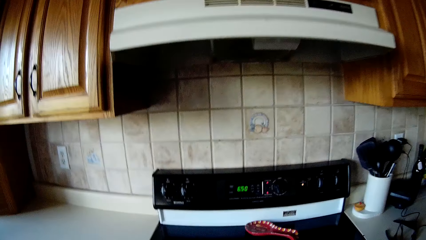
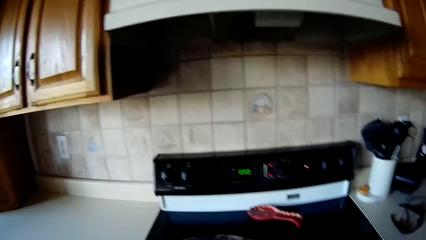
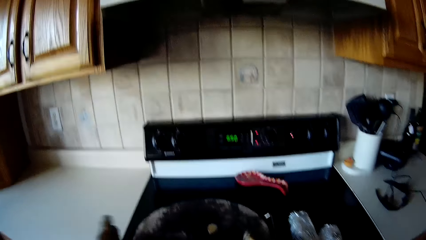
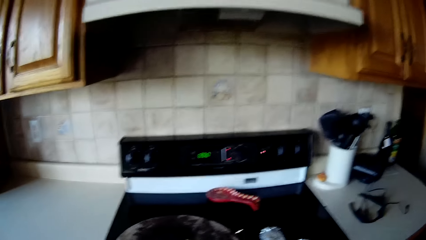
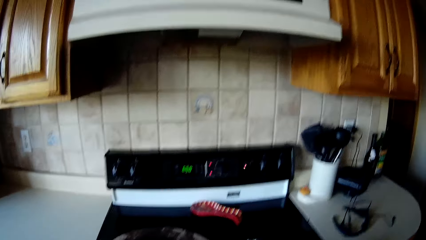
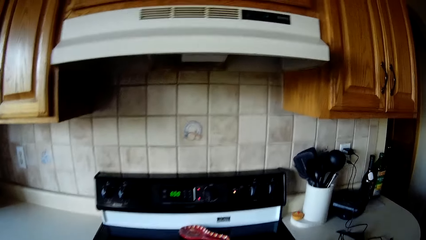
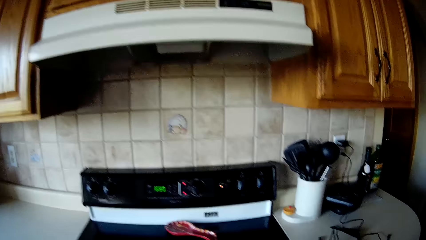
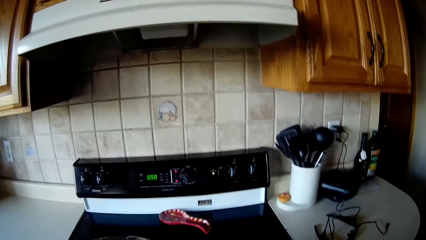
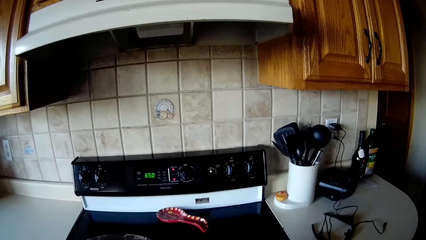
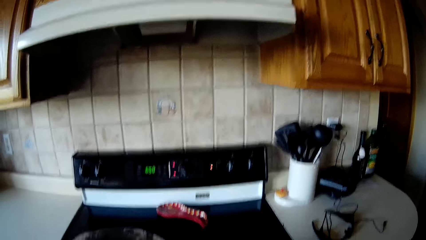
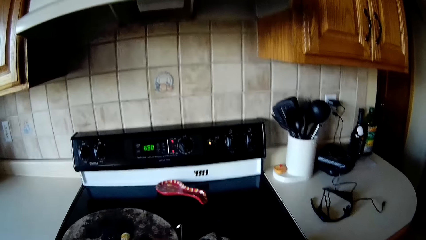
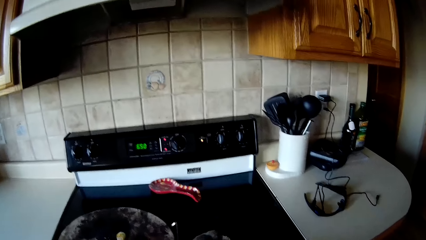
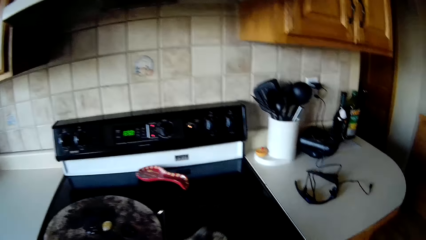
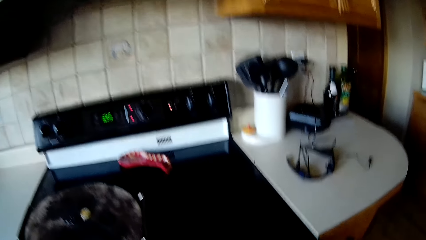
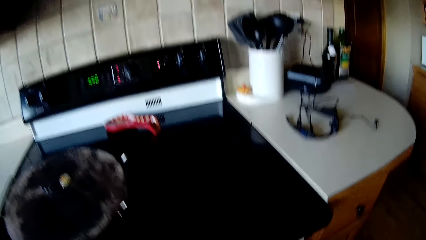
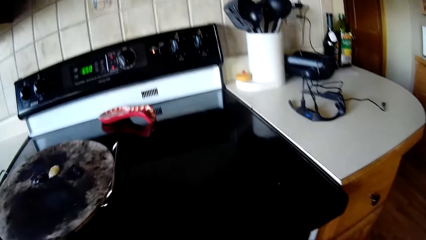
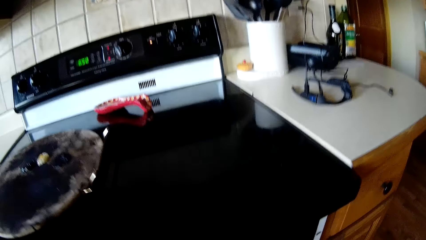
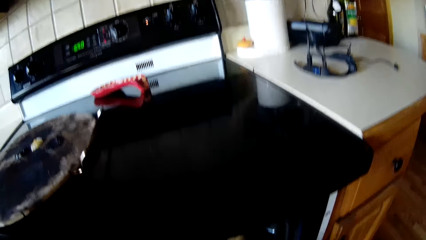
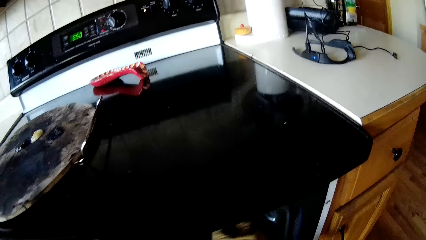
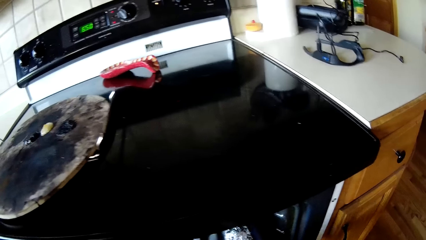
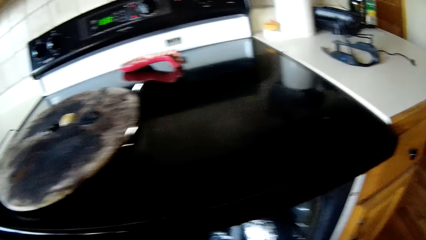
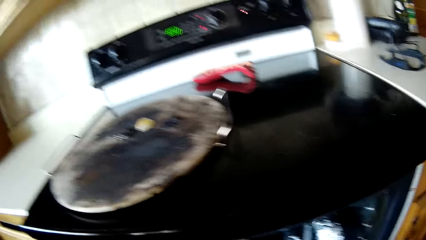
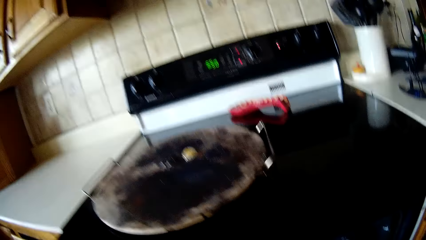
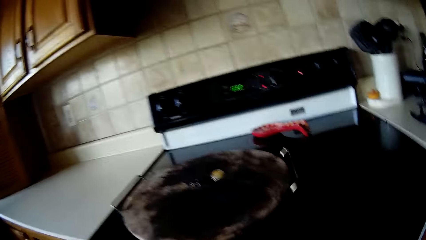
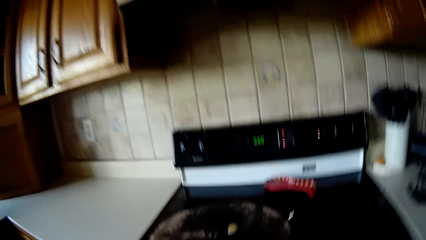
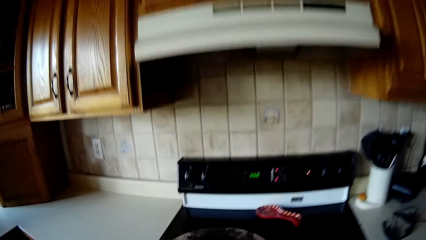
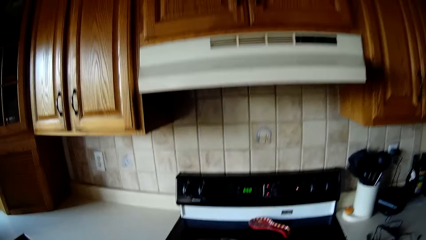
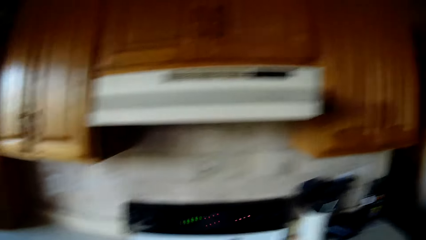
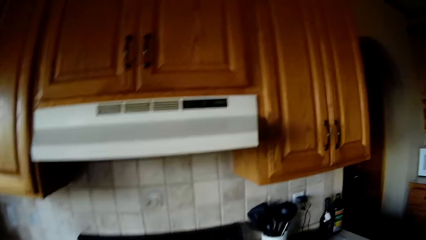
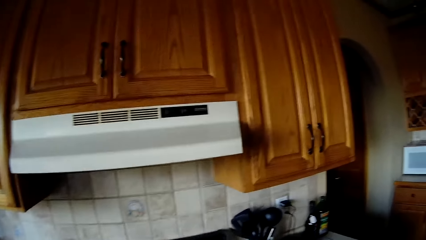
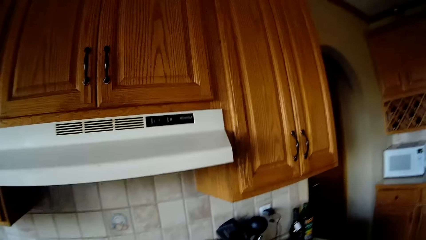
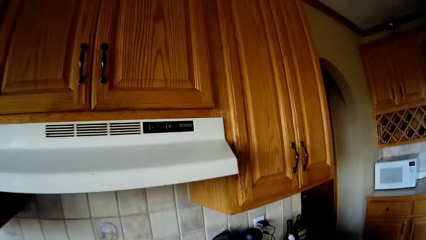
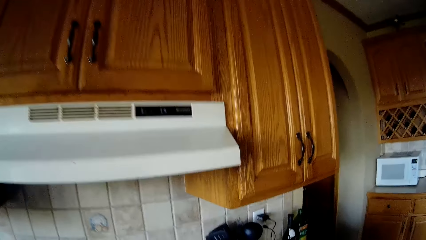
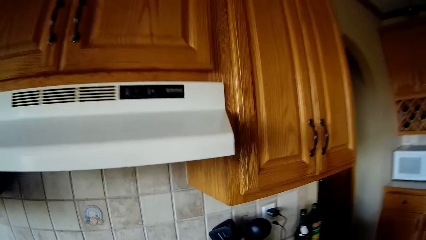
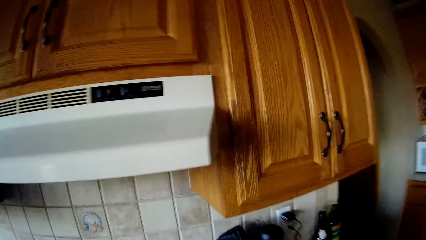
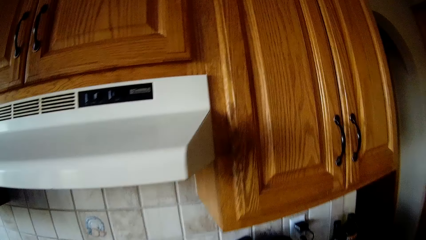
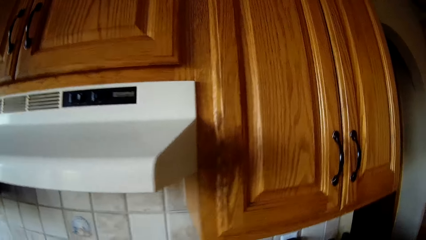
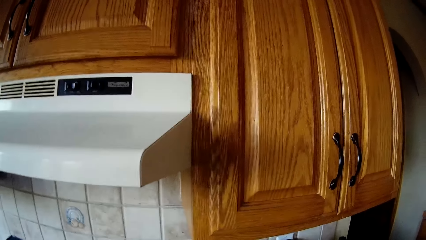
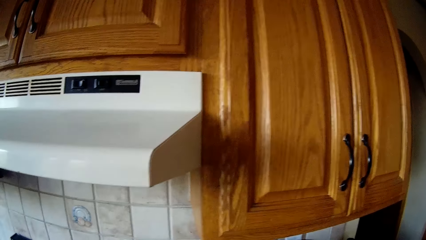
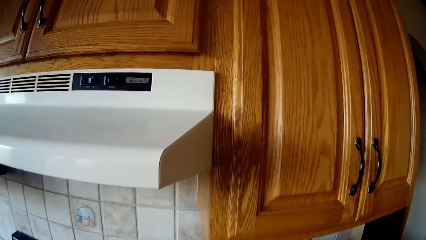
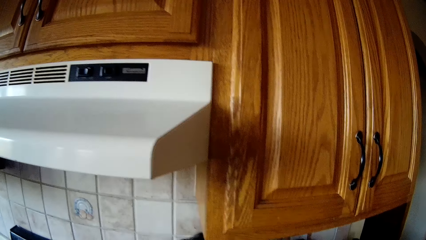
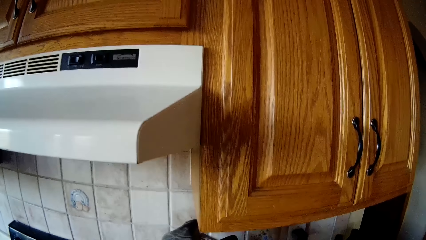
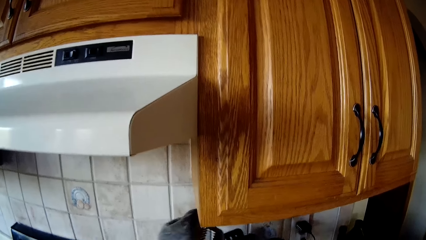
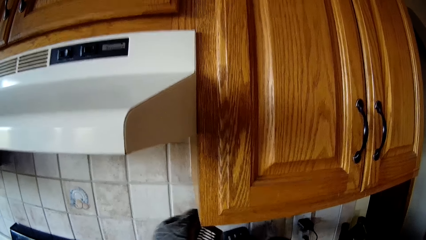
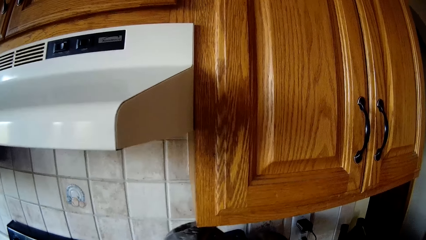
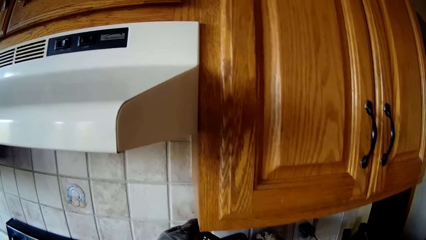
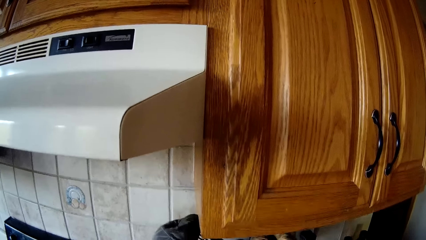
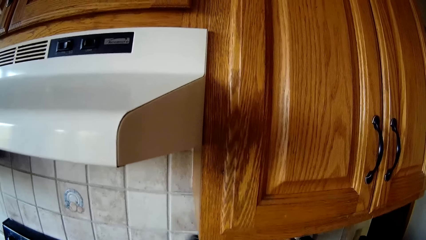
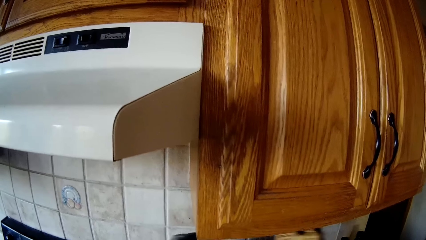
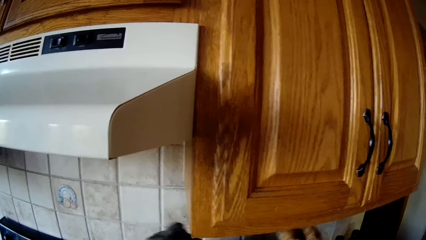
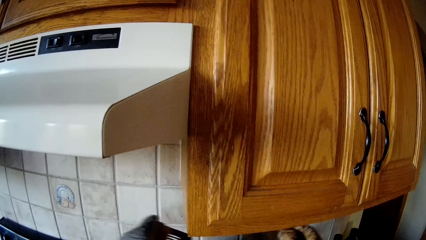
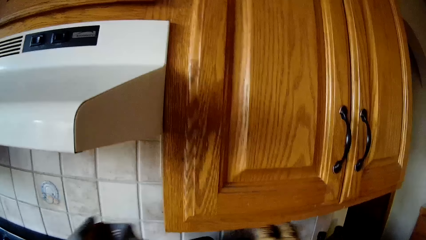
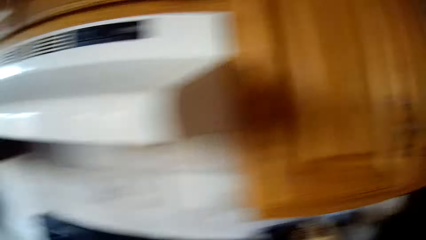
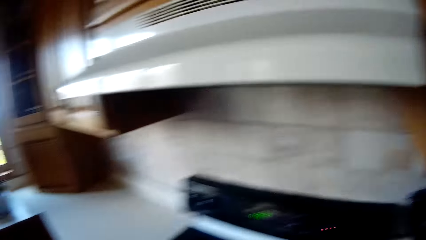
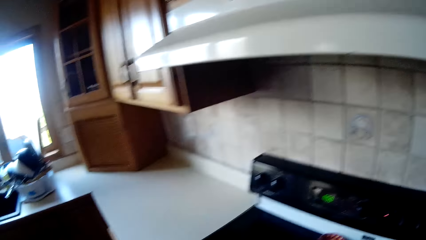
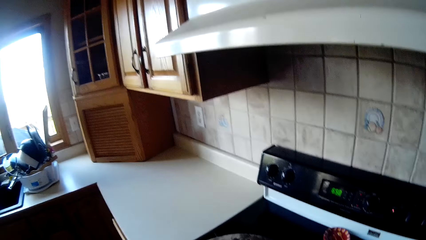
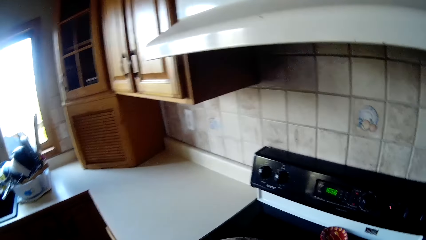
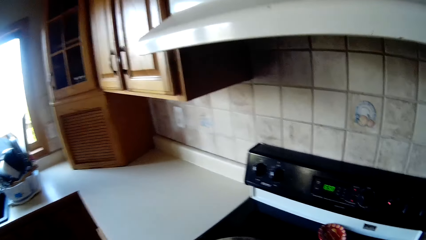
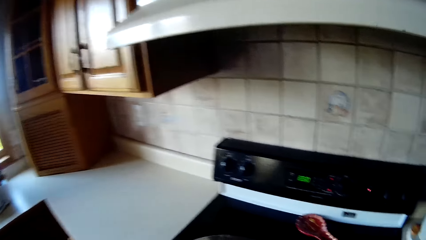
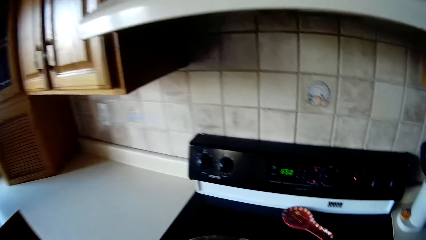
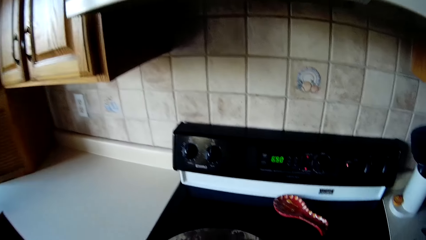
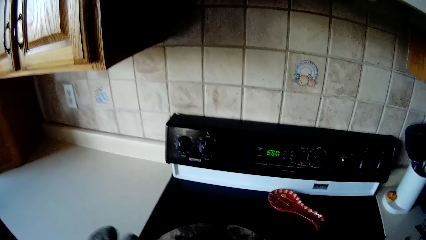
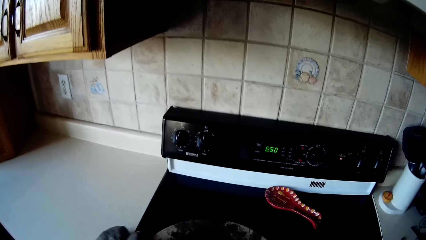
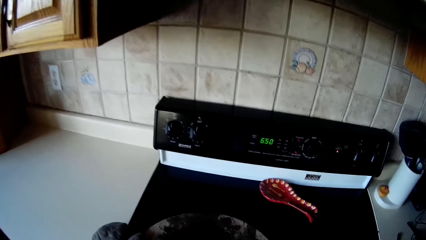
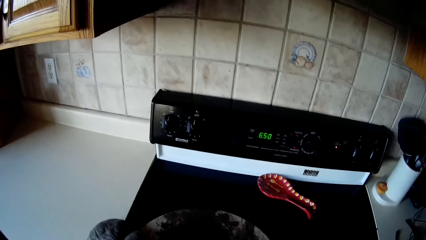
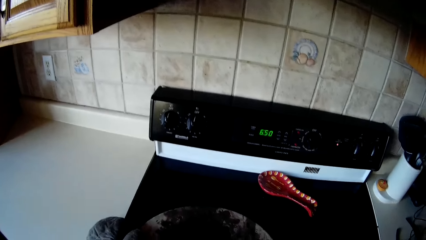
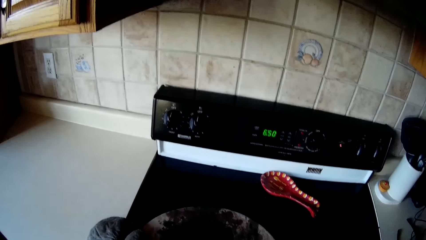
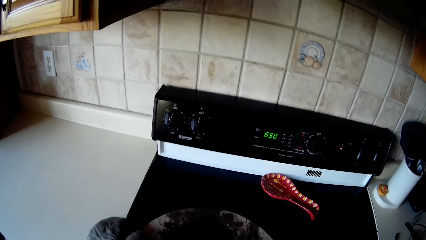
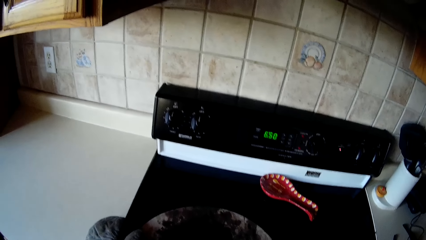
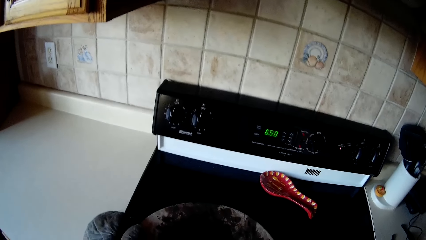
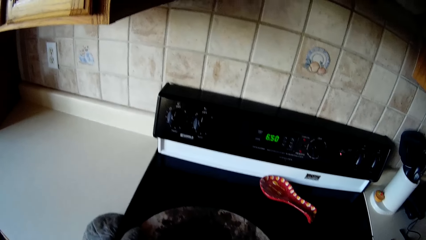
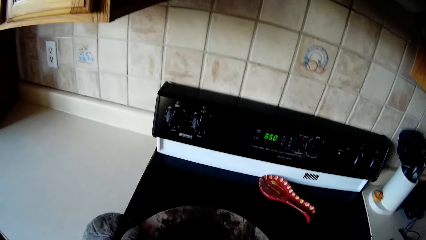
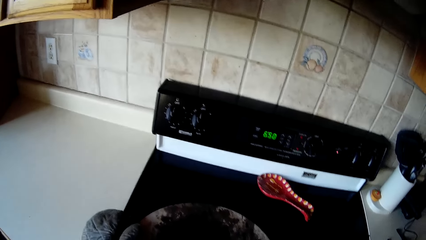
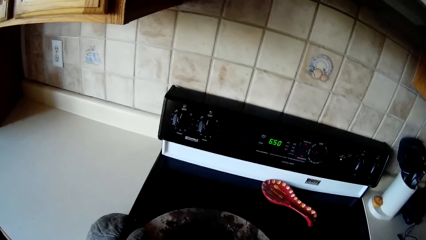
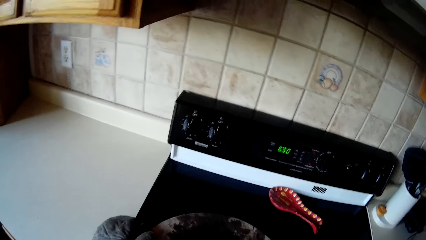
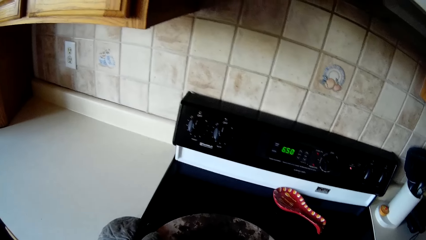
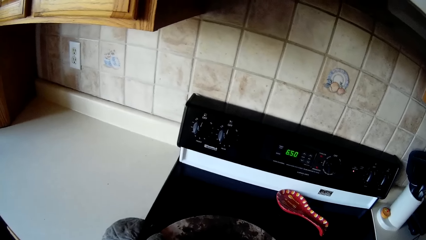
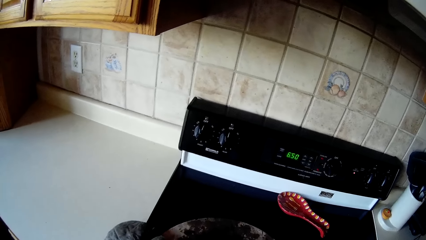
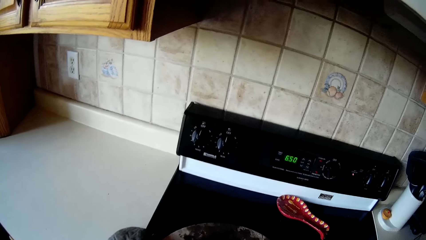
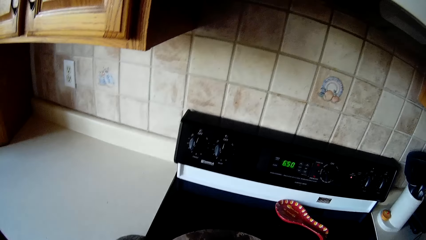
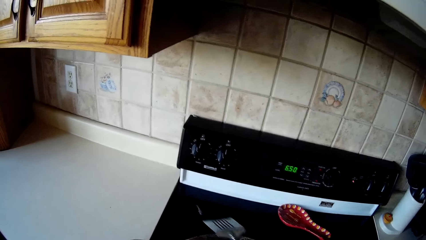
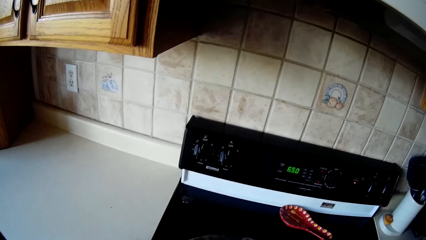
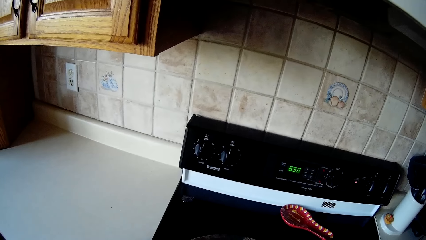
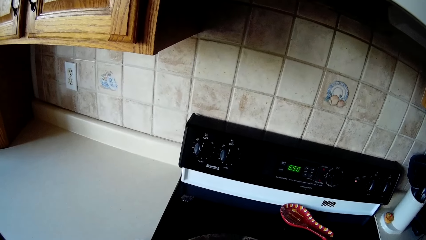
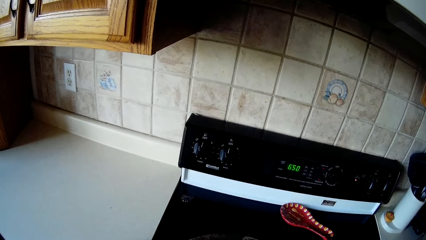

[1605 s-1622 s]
The camera wearer places the pan on the cooker with both hands. She picks up the foil wraps from the cooker with her right hand. She removes food in the oven. She places the foil wraps in the oven with her right hand. She picks up a spatula from a utensil holder. She scrubs the utensils.
